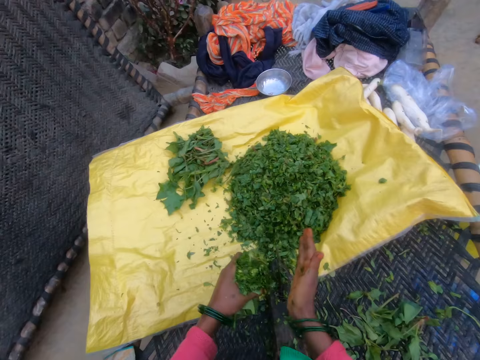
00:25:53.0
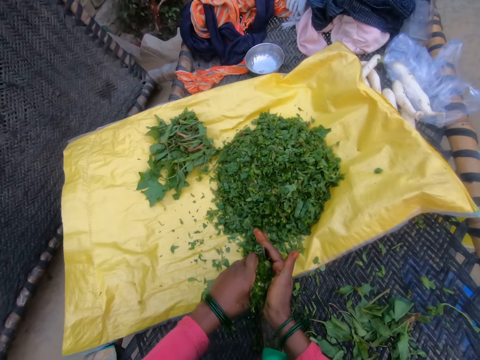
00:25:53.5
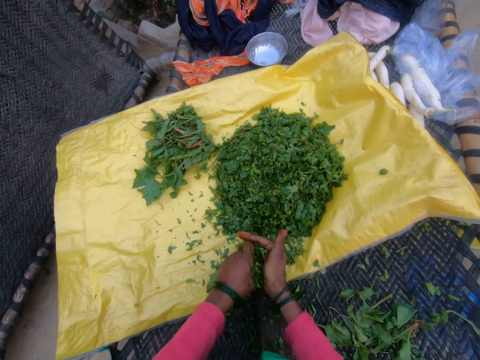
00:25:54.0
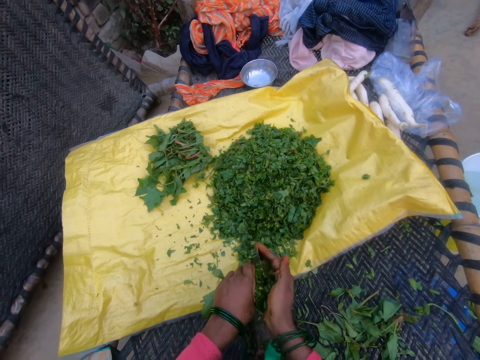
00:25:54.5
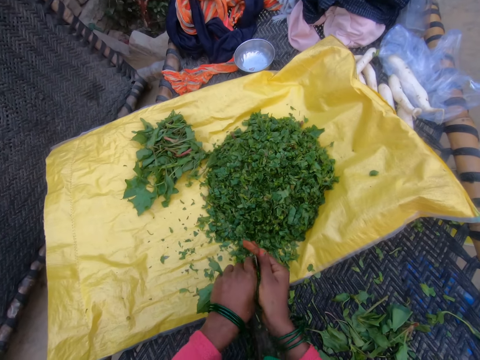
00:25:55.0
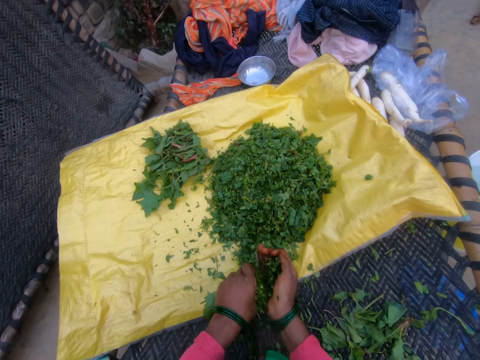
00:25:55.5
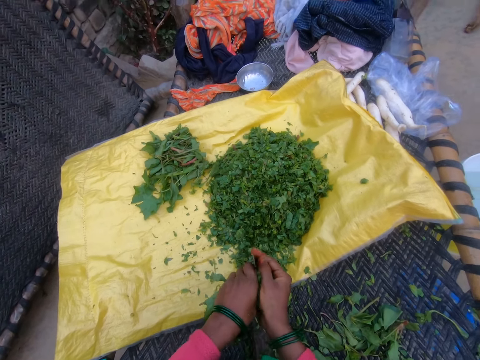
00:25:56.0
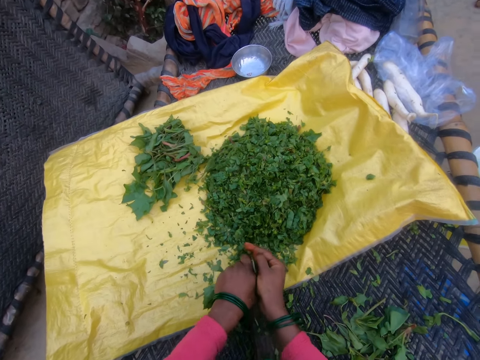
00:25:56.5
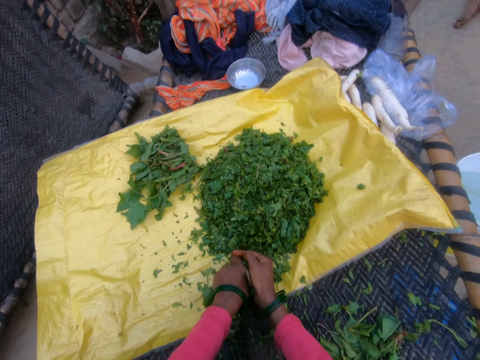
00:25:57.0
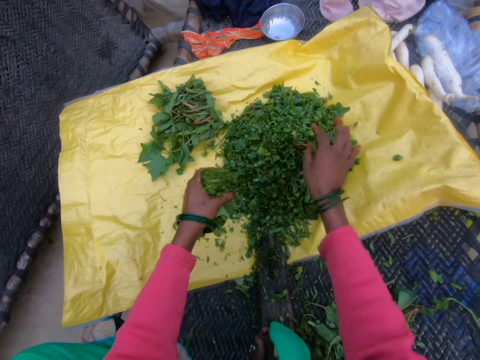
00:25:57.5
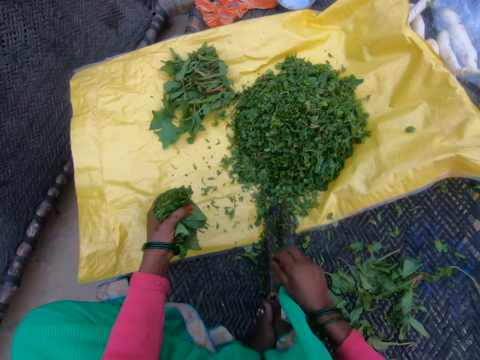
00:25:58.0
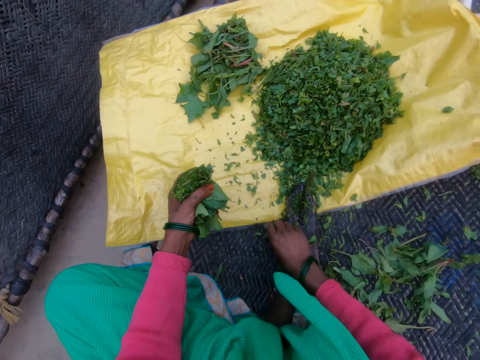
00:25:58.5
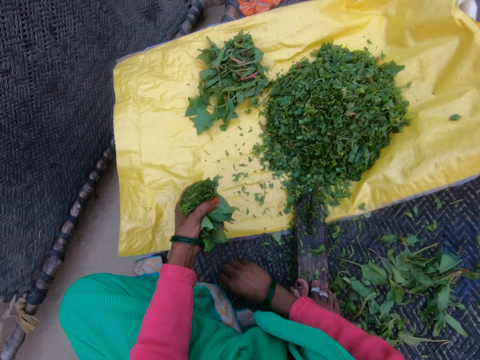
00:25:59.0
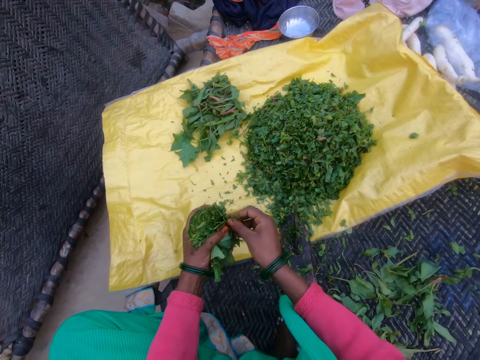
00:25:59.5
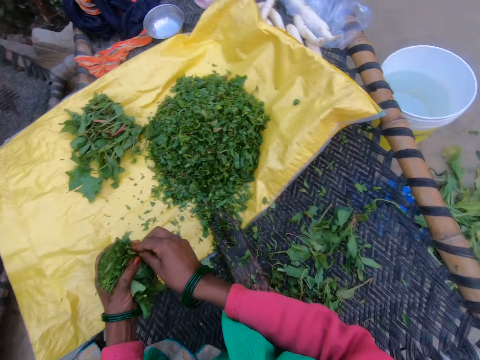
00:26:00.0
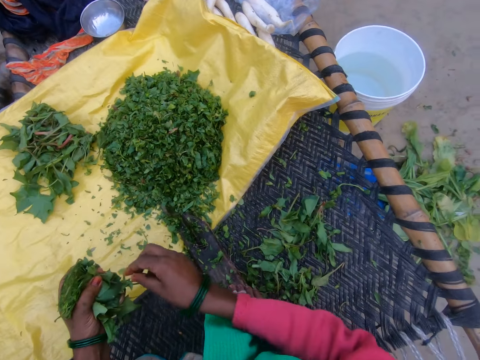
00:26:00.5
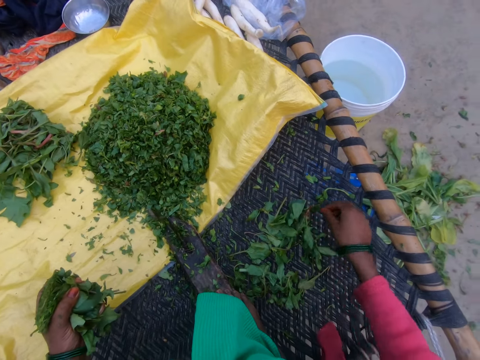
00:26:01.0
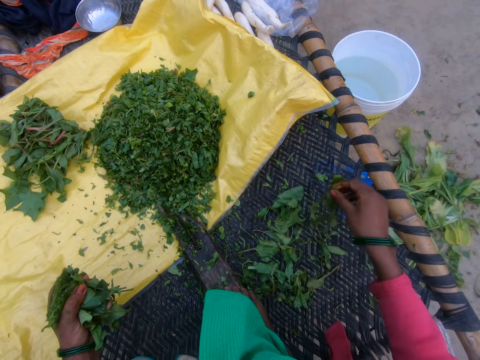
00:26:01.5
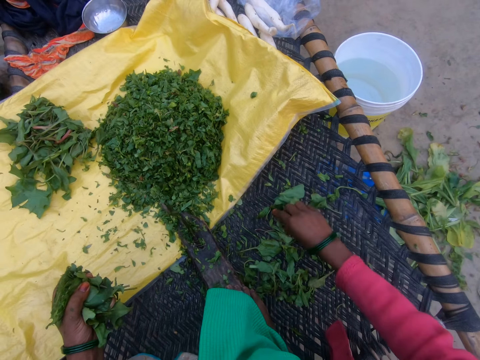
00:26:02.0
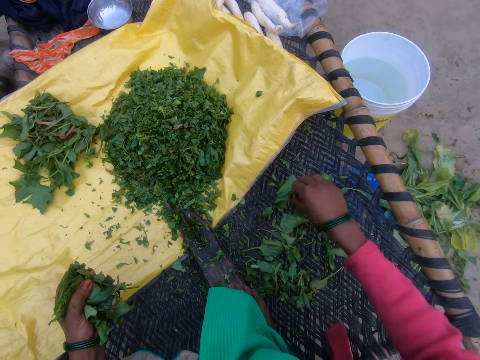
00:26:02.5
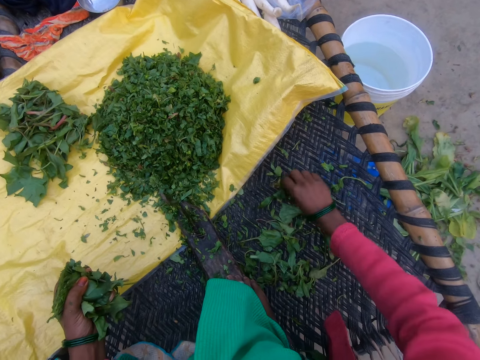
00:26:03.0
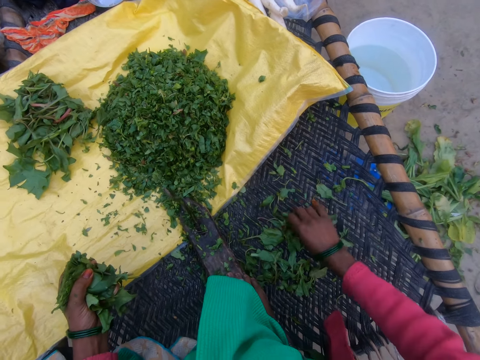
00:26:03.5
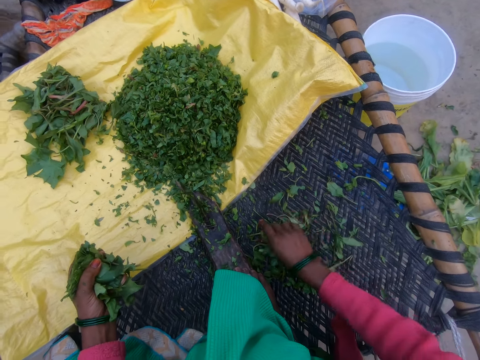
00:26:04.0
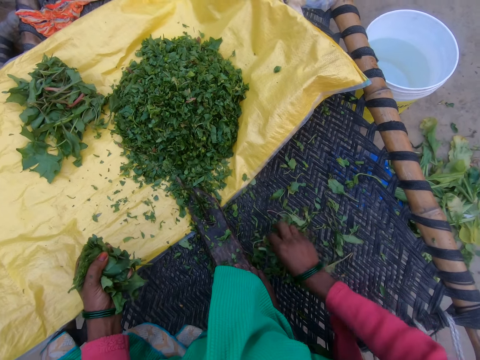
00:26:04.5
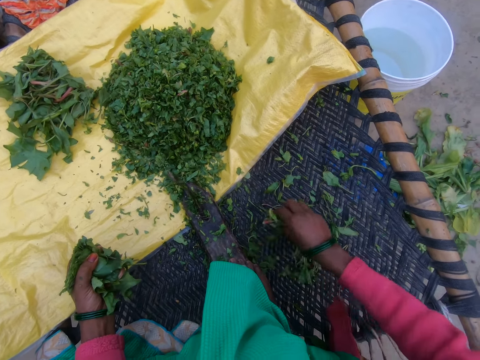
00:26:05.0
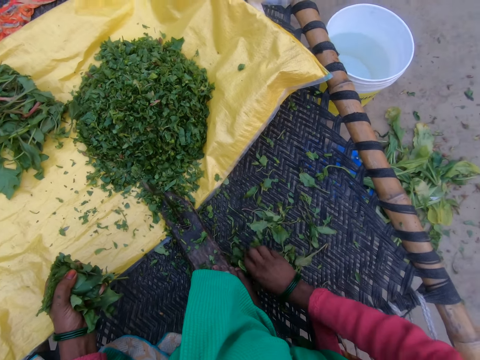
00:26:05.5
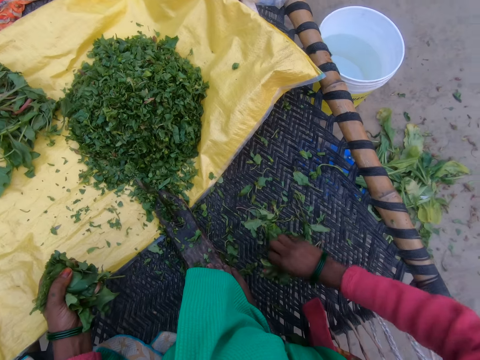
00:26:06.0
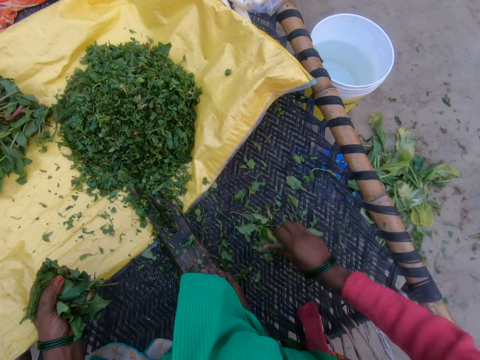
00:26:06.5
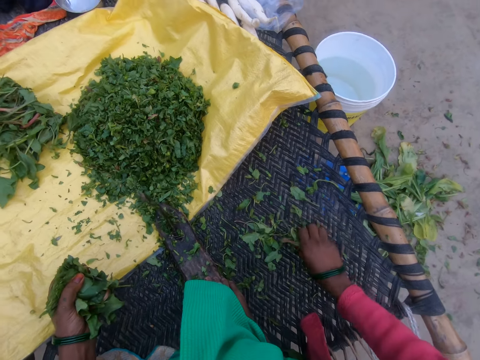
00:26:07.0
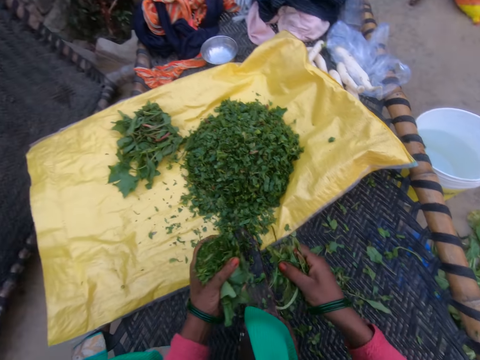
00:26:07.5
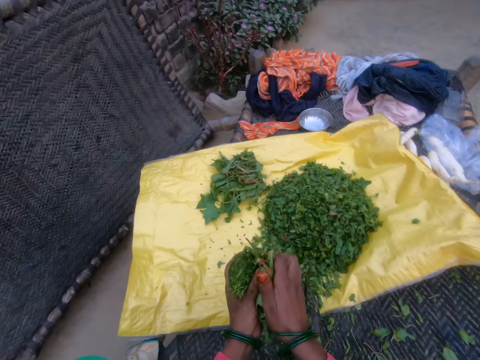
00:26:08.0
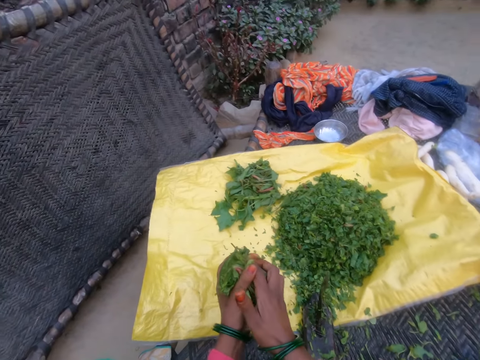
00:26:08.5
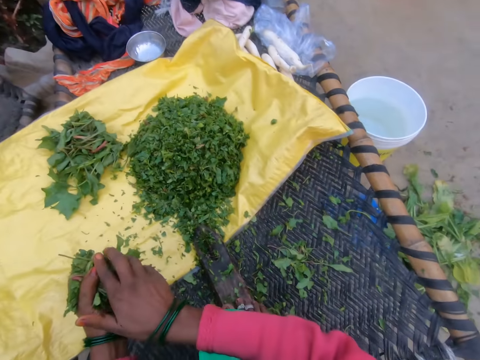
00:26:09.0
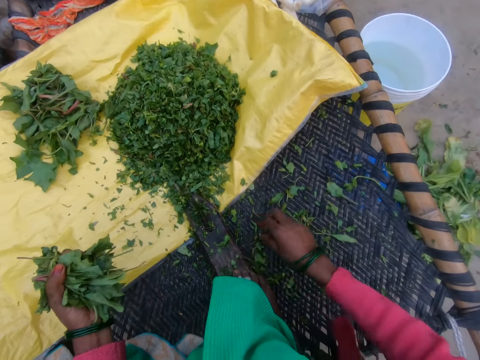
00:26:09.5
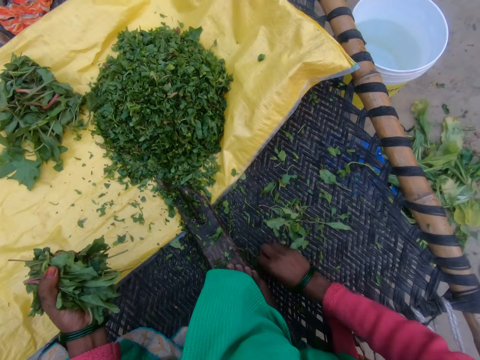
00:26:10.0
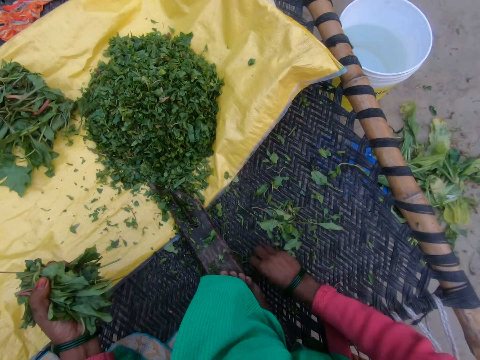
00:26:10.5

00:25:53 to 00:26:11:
The camera wearer cuts the gathered vegetable with the cutting tool. They throw the cut vegetables on the sack. They gather vegetables. They hold the vegetable with the left hand.

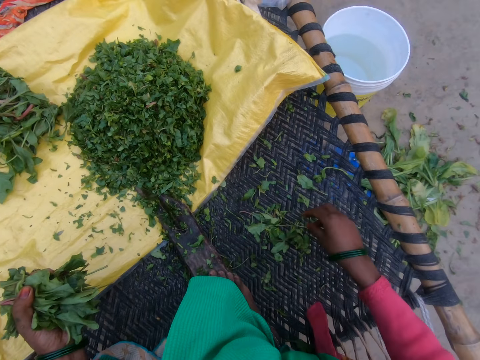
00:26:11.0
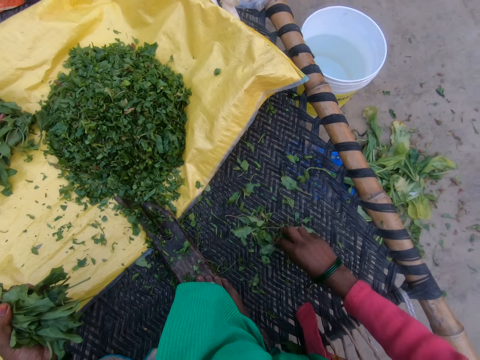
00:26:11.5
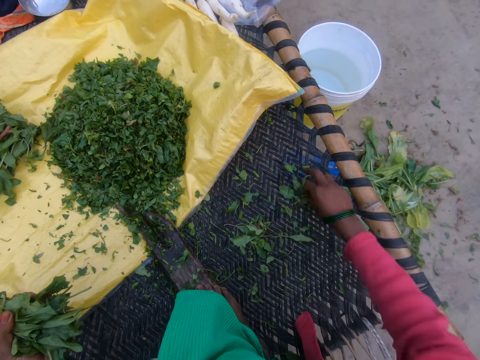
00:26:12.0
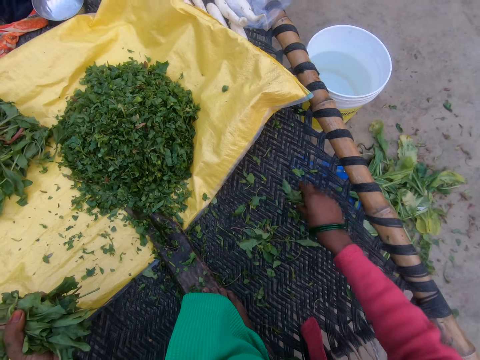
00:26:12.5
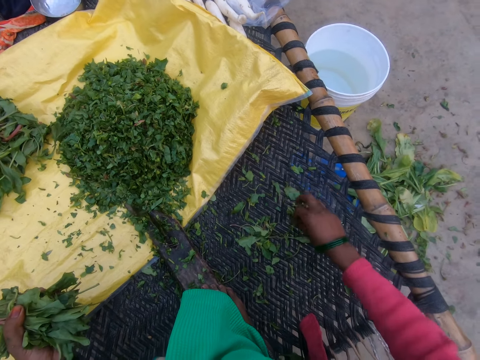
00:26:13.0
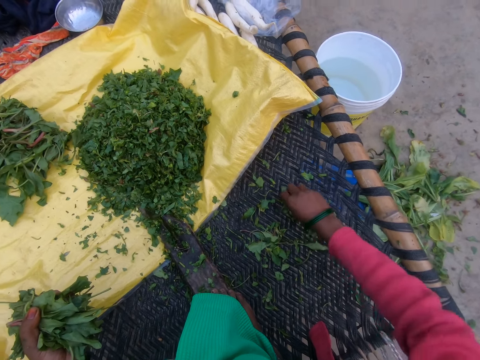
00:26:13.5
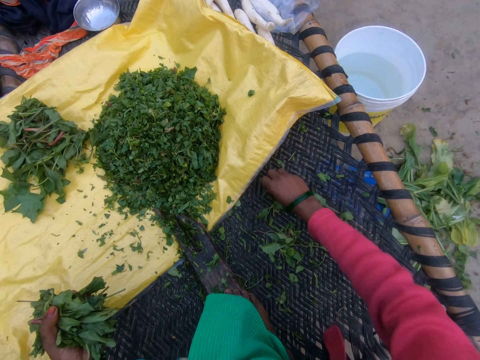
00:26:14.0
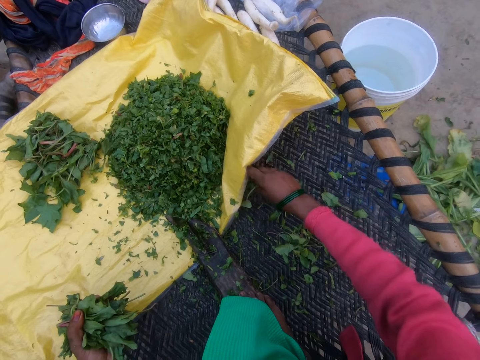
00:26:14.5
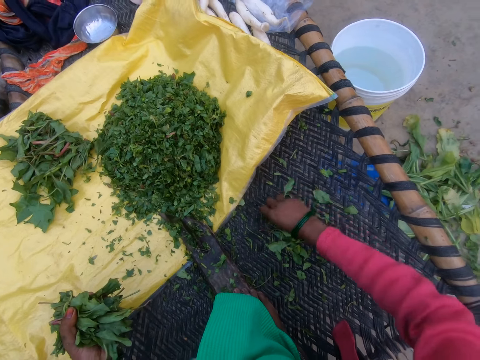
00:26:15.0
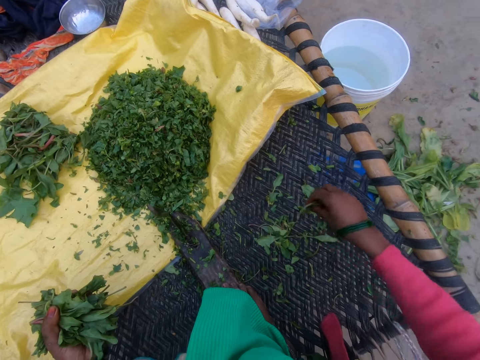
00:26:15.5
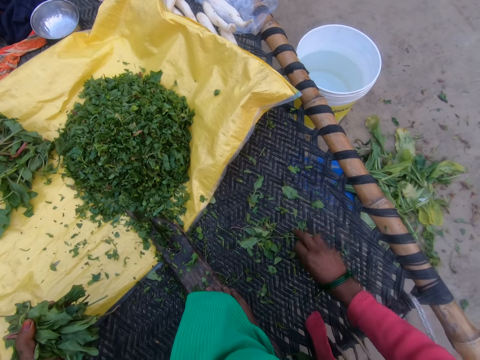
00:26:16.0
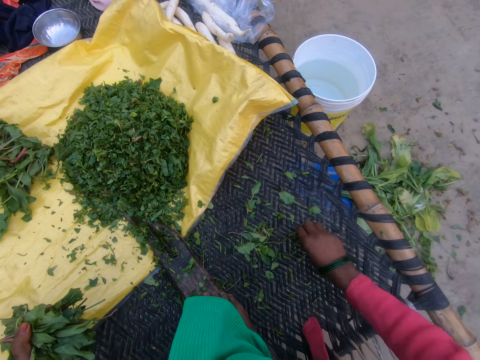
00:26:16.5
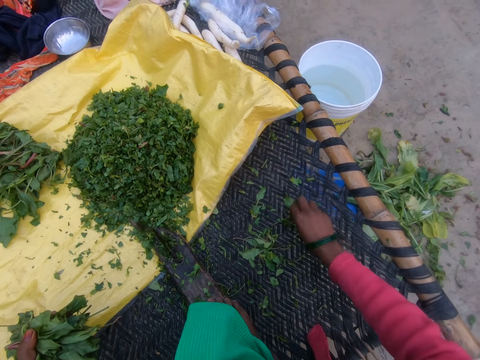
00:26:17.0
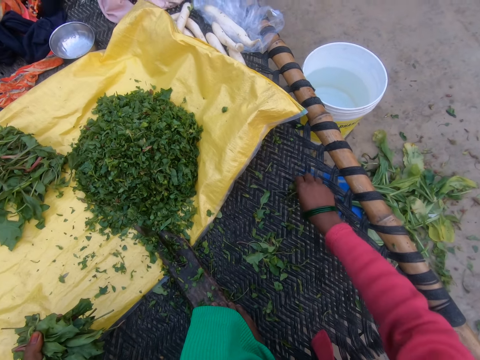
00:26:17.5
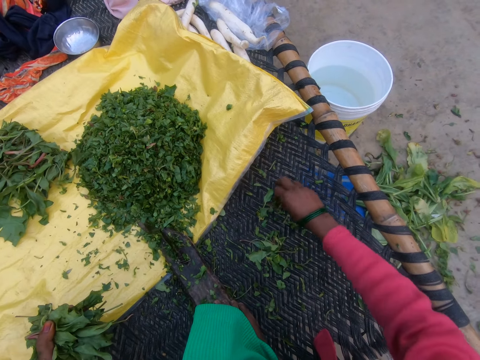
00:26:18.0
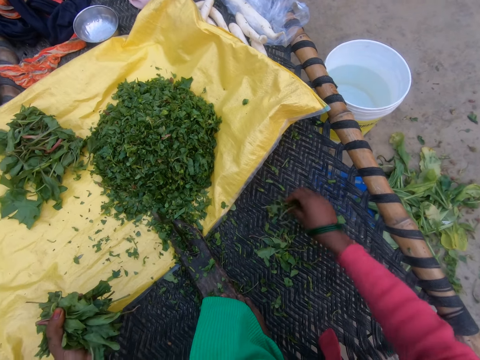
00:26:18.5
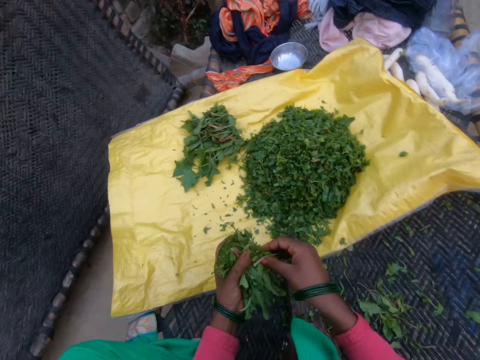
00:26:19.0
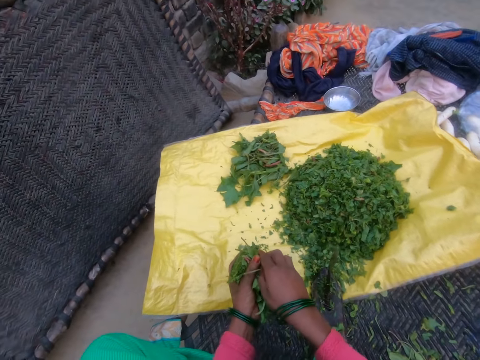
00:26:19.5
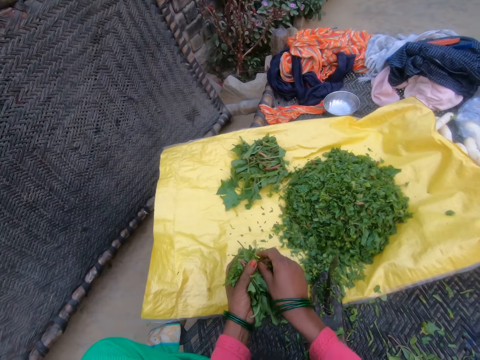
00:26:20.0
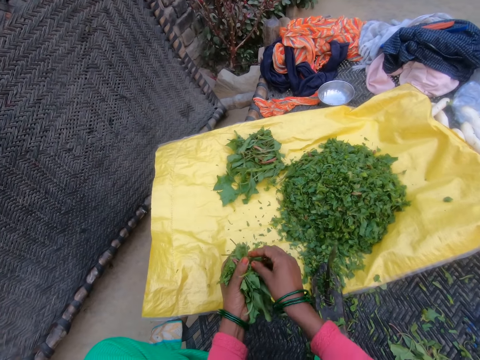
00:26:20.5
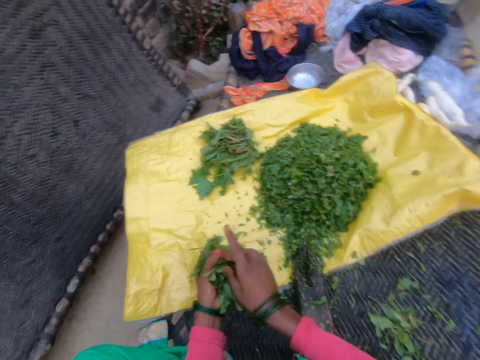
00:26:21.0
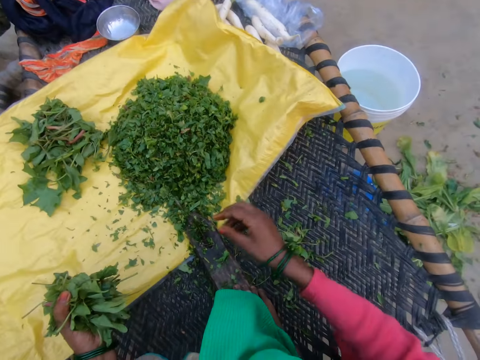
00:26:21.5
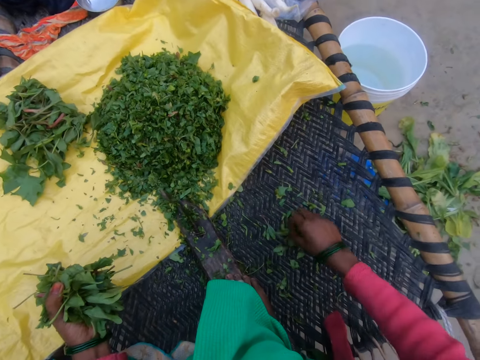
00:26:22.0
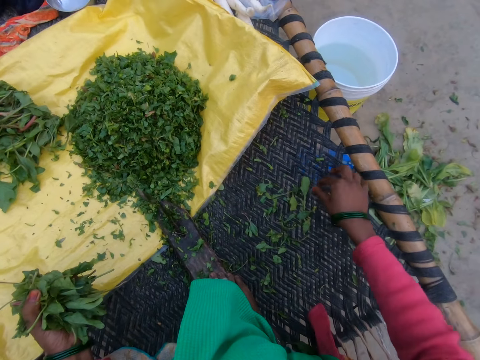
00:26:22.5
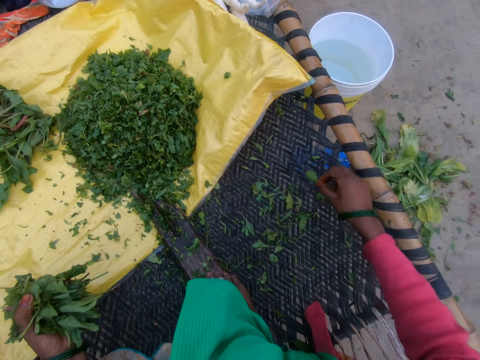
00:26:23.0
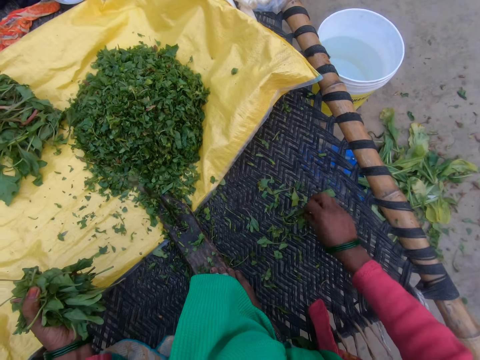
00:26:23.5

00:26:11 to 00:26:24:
The camera wearer holds the vegetables.
